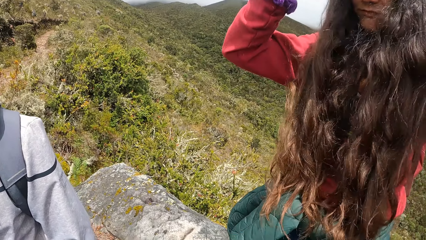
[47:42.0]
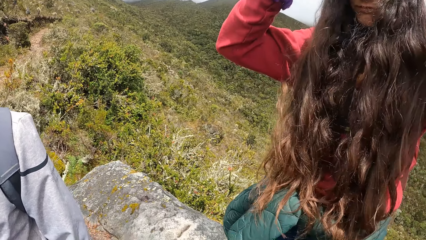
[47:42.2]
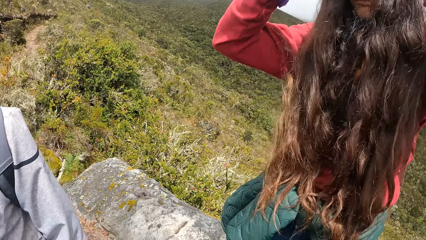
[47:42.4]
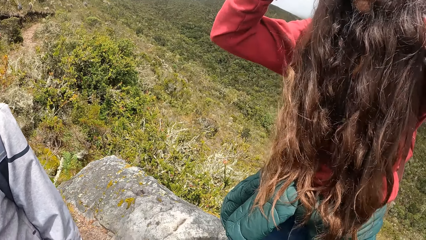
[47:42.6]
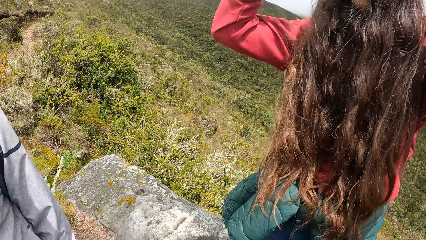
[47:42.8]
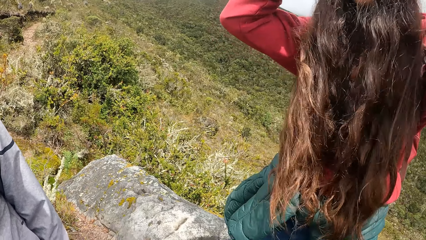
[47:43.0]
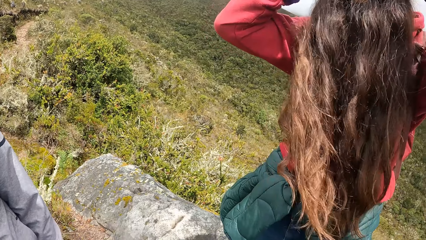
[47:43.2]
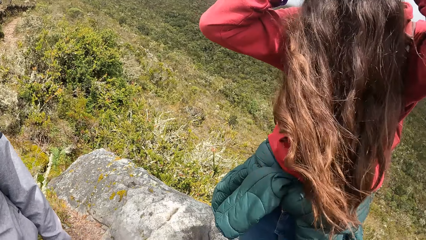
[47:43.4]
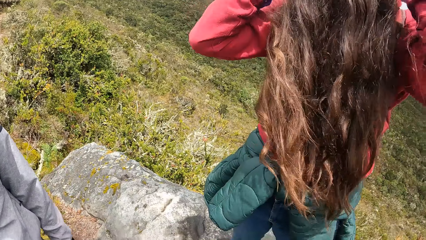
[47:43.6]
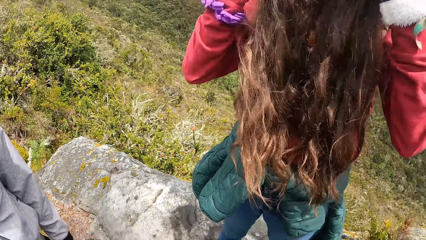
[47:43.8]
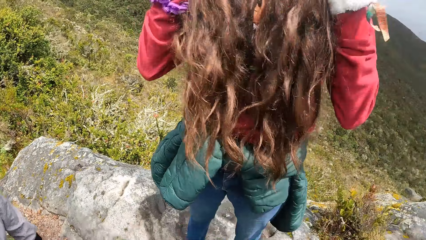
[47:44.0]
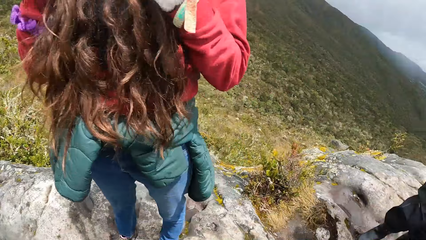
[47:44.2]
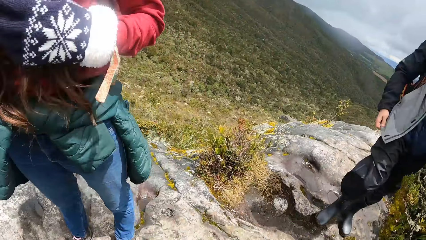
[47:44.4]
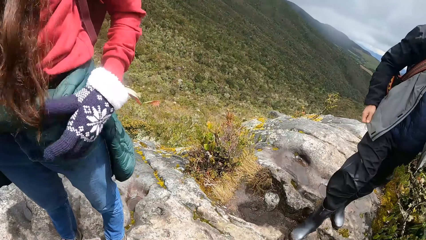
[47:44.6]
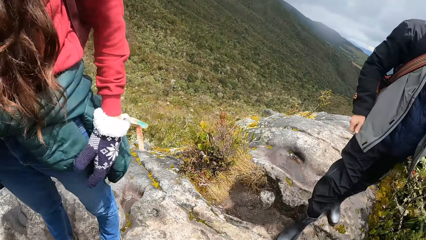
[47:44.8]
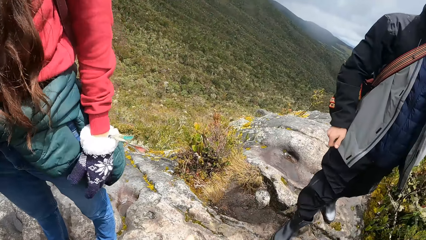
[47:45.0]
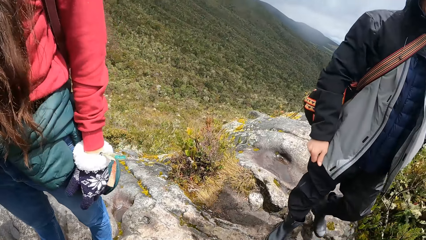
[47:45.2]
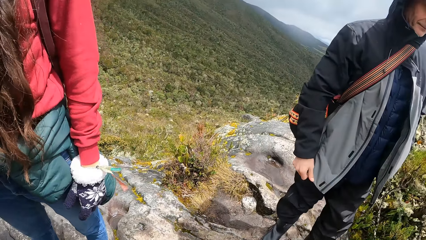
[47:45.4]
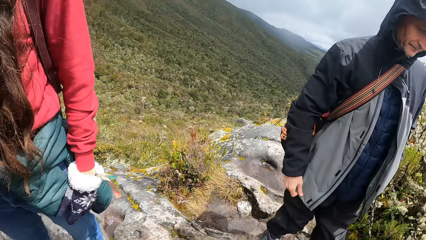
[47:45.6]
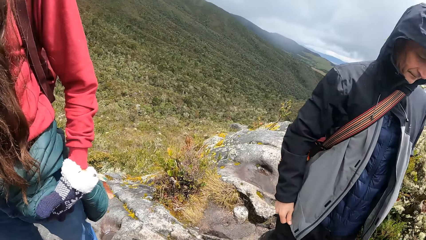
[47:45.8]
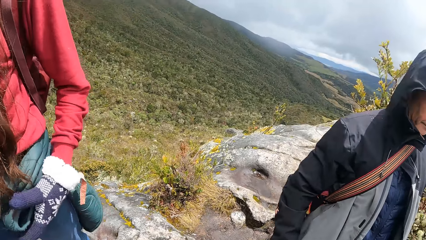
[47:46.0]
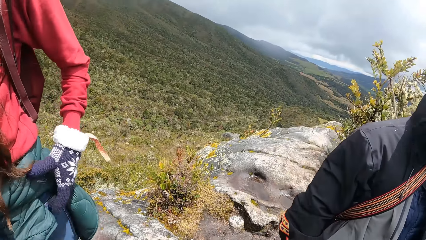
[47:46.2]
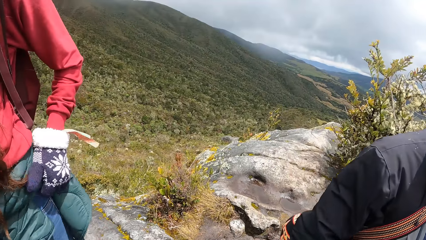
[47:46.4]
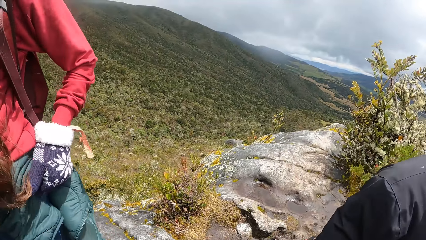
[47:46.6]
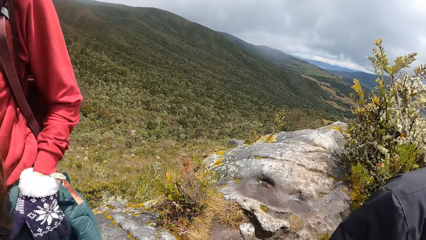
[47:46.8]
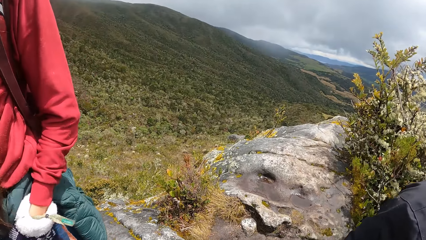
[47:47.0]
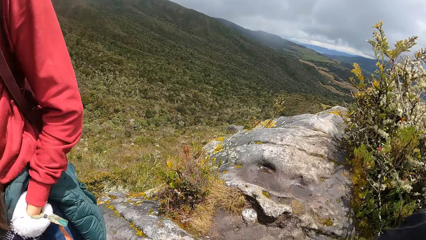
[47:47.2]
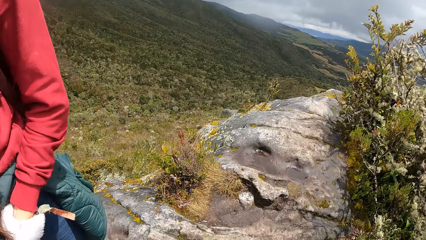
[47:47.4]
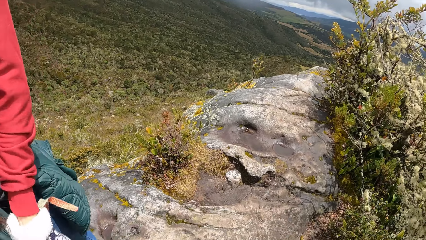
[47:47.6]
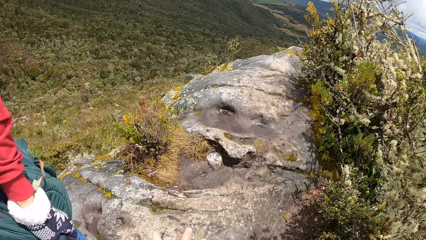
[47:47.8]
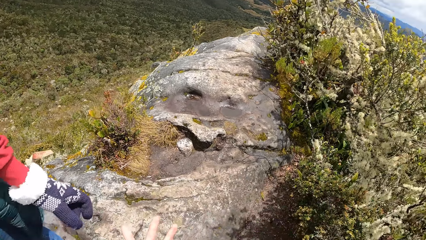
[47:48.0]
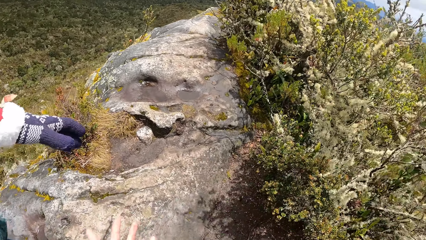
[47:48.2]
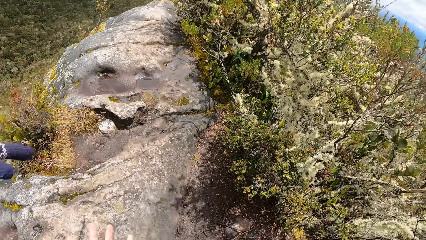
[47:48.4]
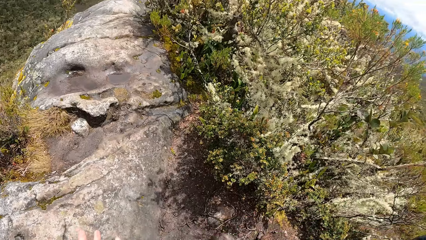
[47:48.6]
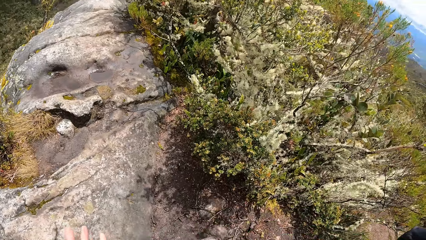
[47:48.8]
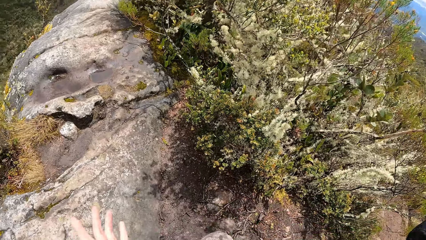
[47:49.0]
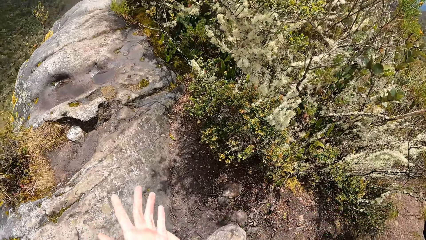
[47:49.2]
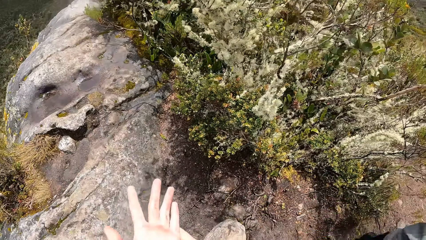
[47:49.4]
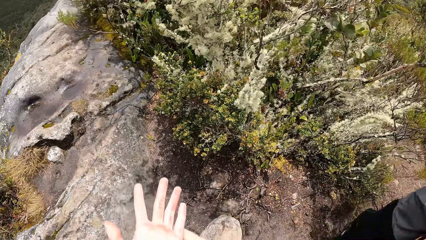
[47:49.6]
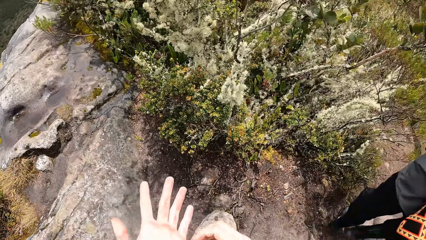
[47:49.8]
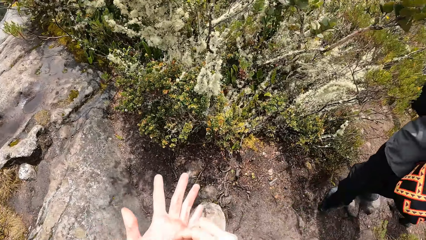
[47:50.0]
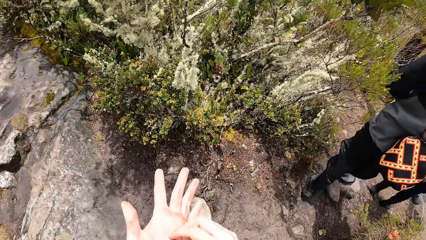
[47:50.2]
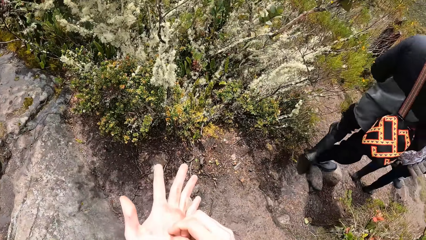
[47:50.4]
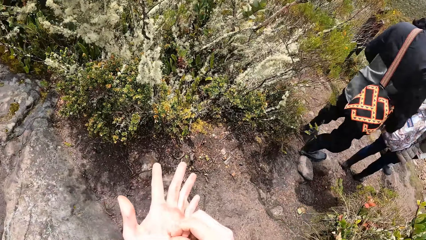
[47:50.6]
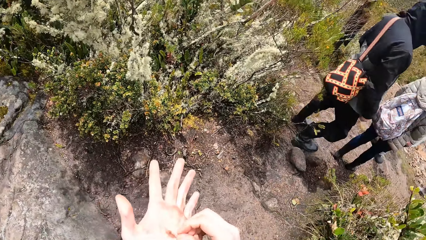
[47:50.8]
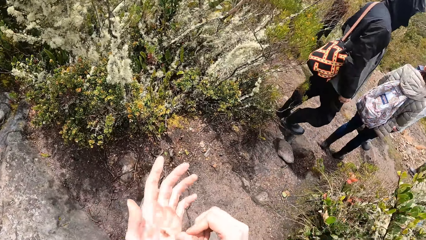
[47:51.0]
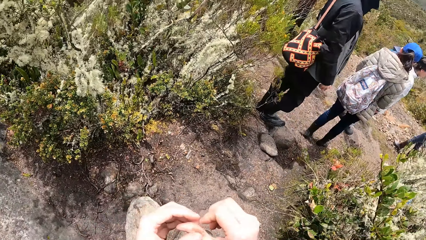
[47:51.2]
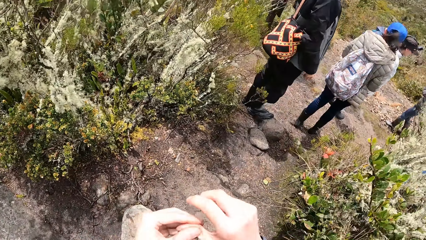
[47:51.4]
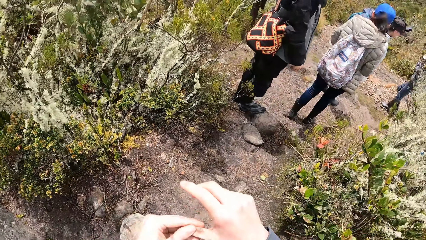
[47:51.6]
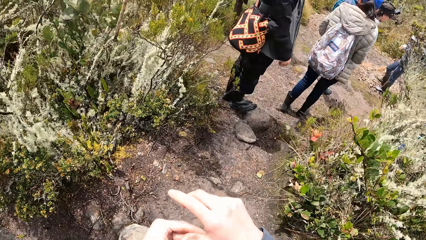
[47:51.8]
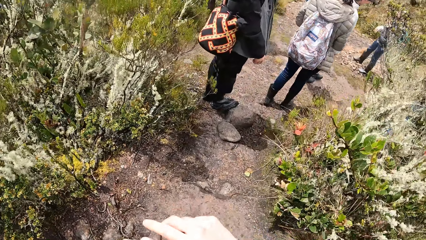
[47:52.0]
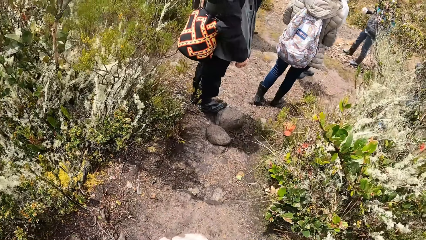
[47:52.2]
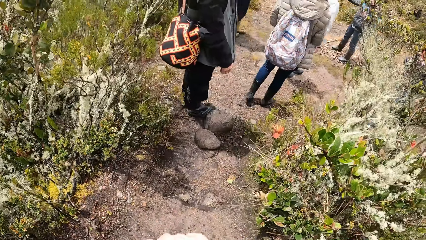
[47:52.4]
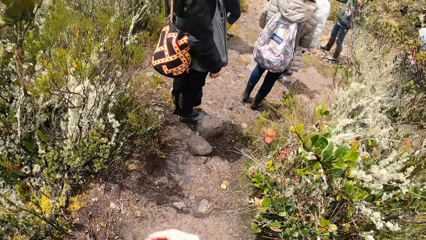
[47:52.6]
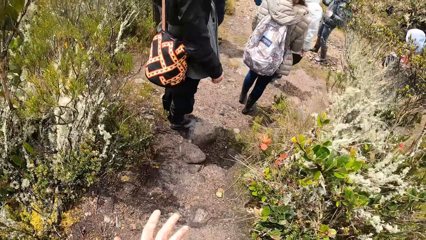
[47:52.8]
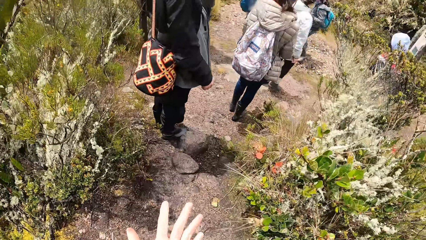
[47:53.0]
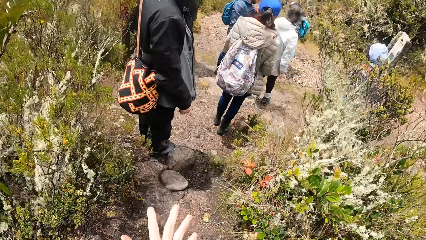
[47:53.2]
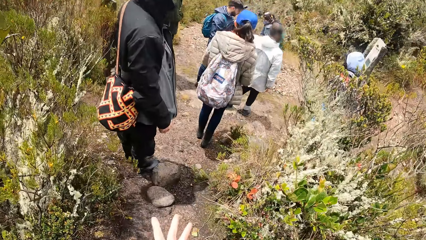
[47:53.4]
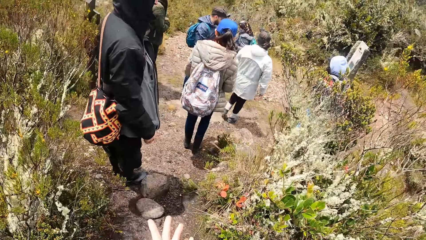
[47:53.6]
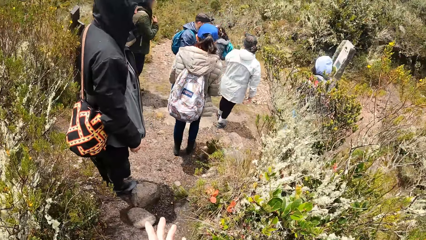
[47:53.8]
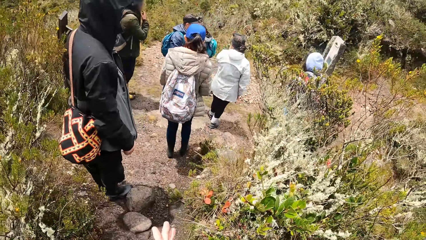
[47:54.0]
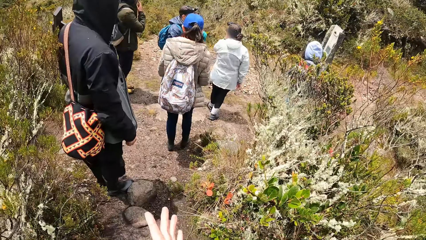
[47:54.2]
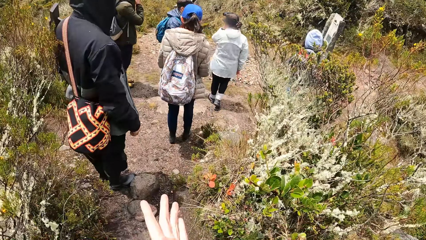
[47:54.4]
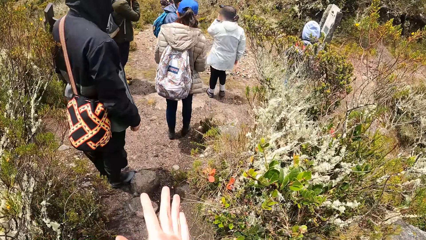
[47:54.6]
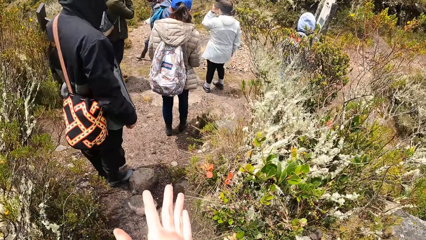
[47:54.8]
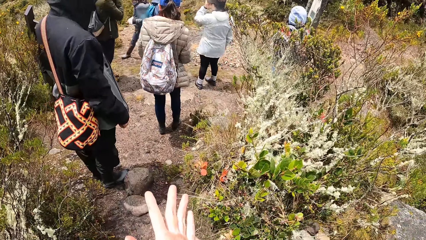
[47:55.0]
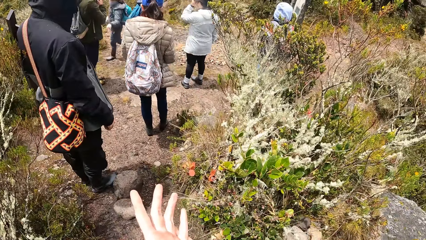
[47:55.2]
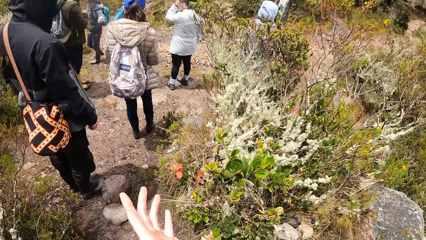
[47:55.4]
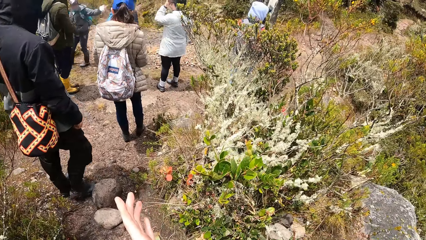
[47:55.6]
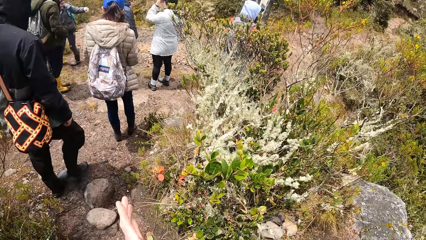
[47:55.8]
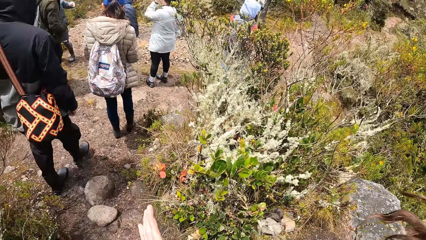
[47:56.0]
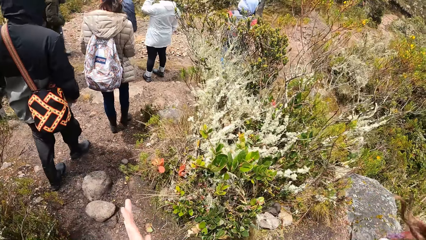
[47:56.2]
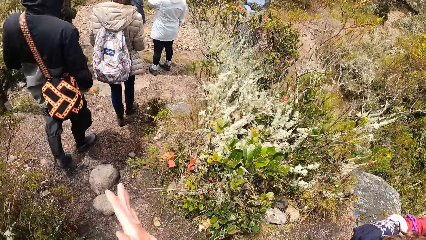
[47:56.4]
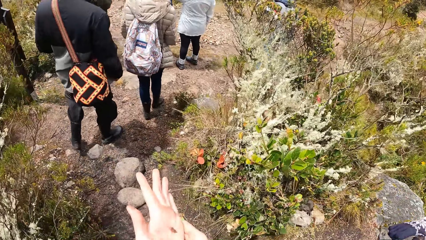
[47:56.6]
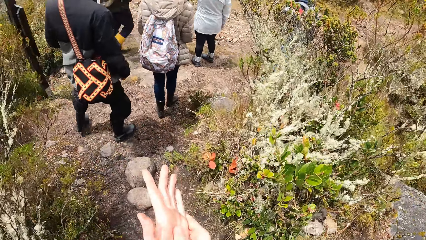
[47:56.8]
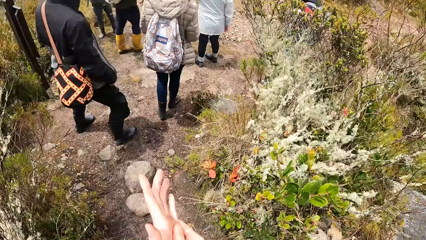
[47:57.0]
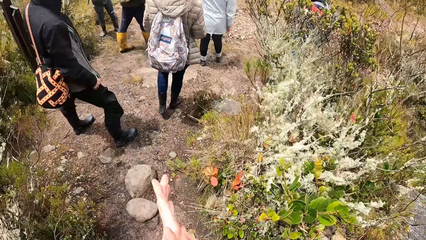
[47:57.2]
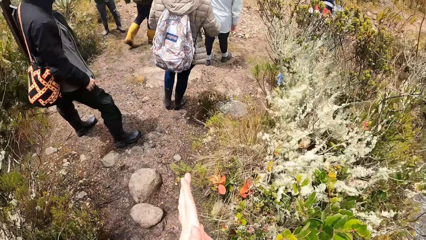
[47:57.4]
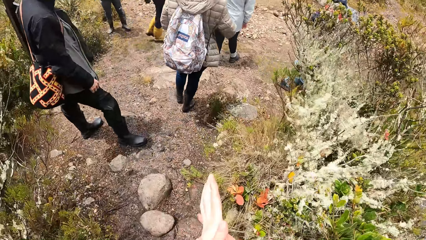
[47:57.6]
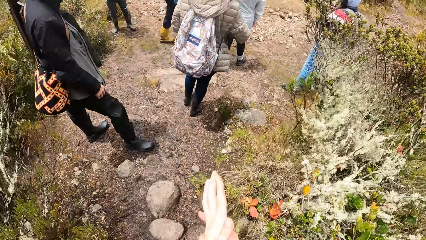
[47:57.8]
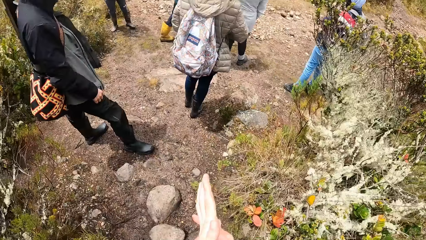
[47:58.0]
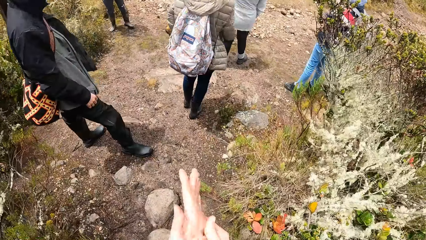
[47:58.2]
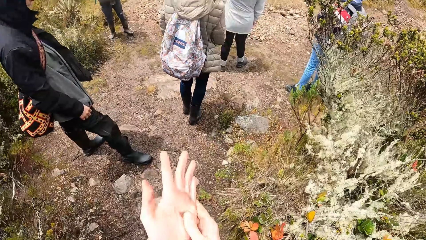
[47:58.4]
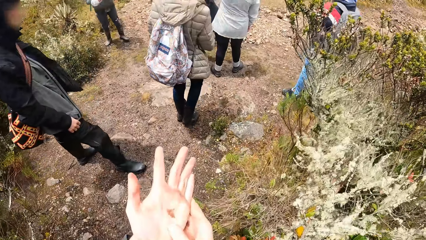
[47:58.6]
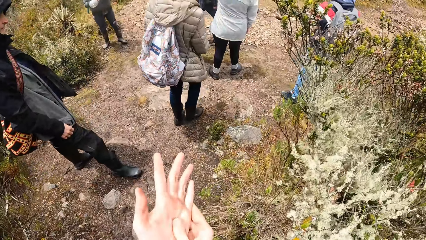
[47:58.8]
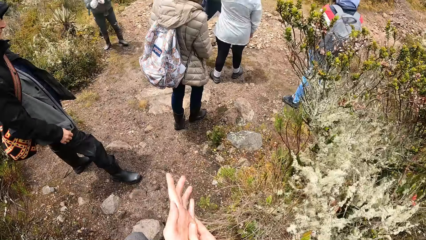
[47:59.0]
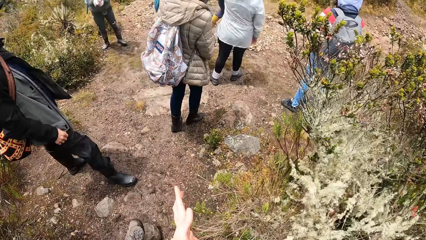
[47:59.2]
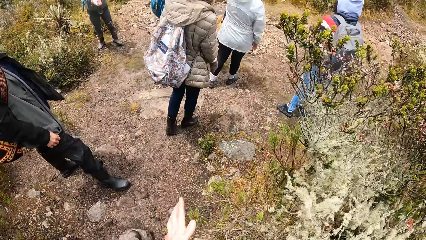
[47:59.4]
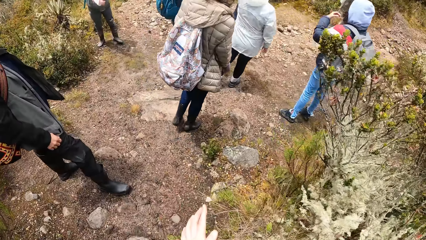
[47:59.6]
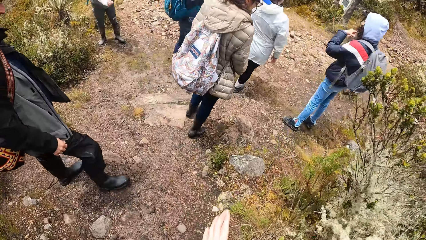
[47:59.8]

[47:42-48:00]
A person adjusts her hair. Another person walks around. The first person scratches her lap. The camera wearer turns round. He scratches the plant on his left hand with his right hand. He looks at the hand. Another person stands in the field. The camera wearer walks forward. He rubs the hand.
